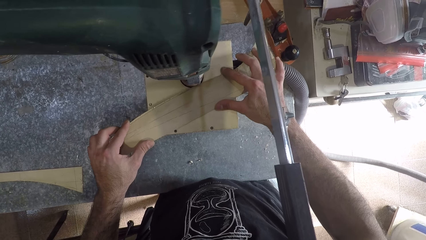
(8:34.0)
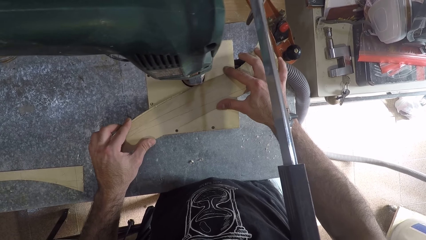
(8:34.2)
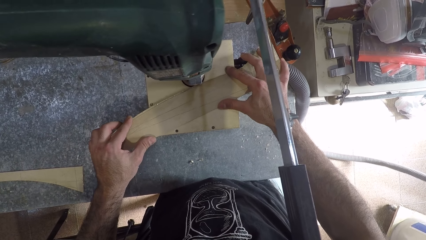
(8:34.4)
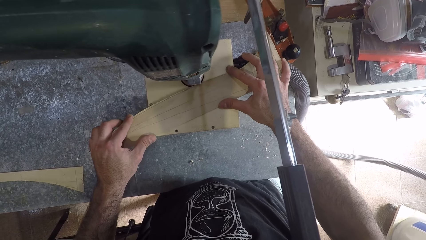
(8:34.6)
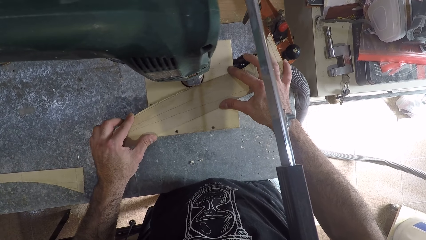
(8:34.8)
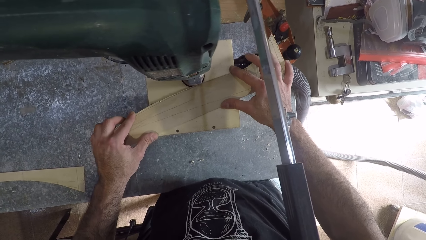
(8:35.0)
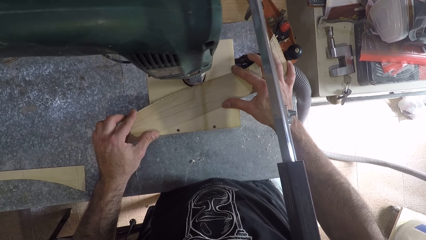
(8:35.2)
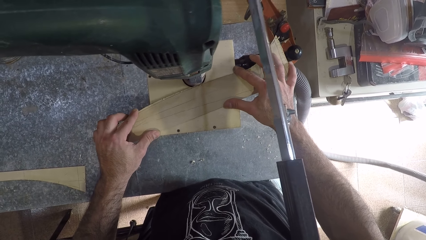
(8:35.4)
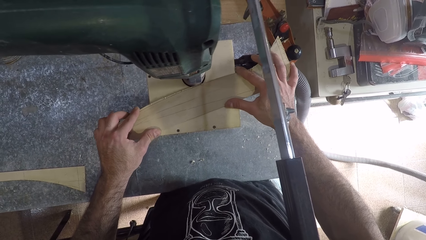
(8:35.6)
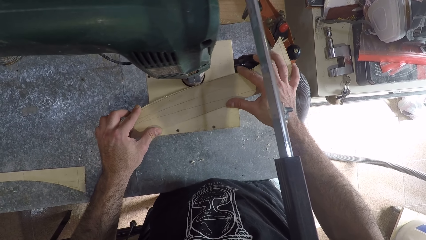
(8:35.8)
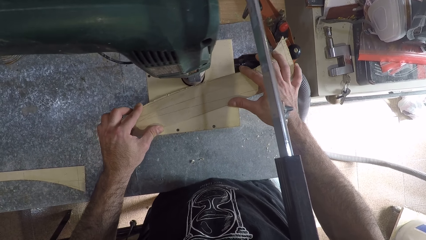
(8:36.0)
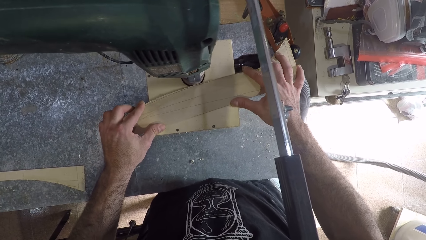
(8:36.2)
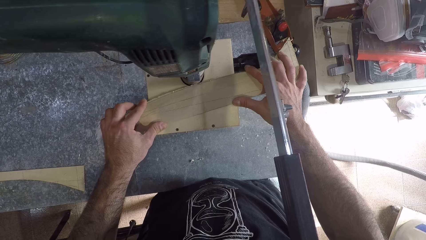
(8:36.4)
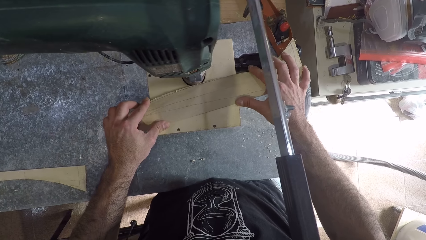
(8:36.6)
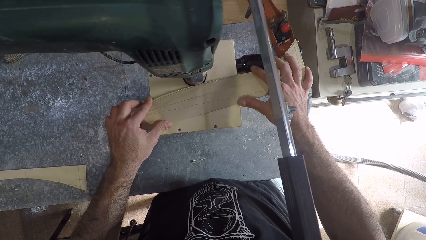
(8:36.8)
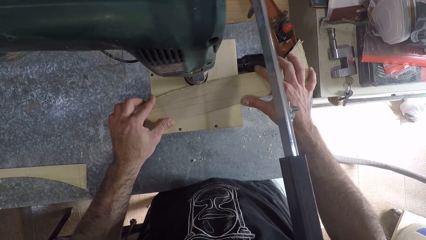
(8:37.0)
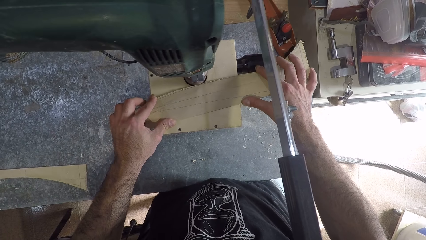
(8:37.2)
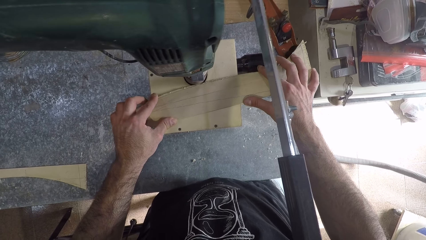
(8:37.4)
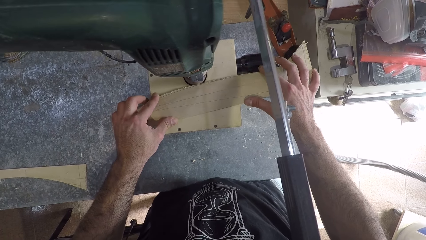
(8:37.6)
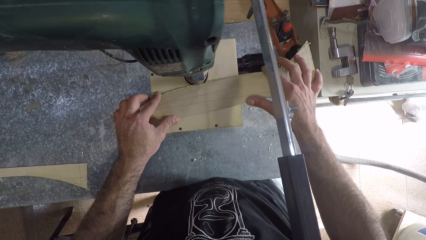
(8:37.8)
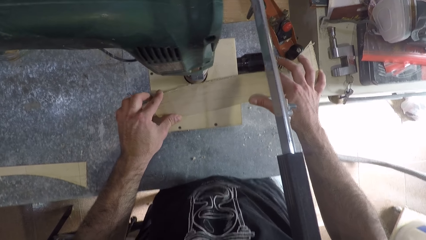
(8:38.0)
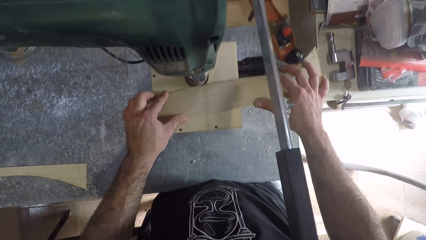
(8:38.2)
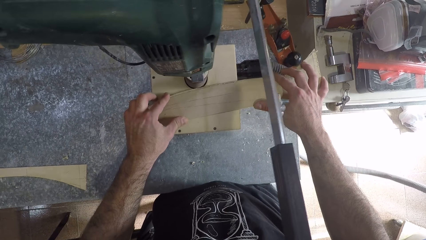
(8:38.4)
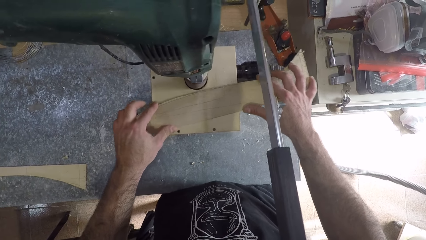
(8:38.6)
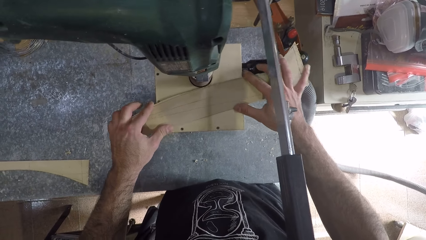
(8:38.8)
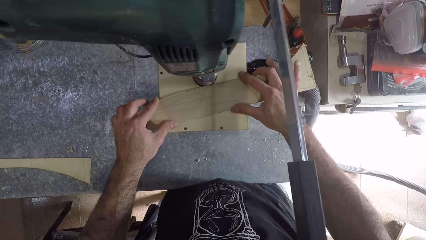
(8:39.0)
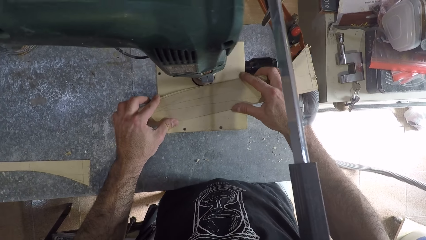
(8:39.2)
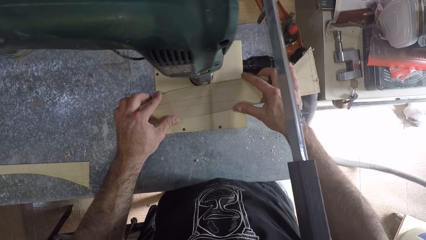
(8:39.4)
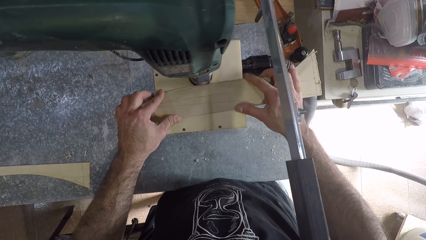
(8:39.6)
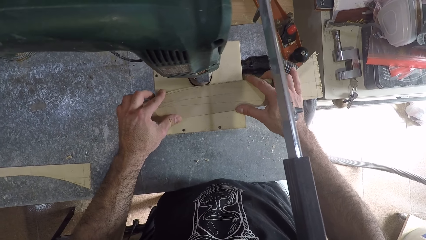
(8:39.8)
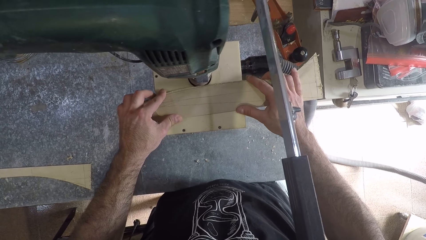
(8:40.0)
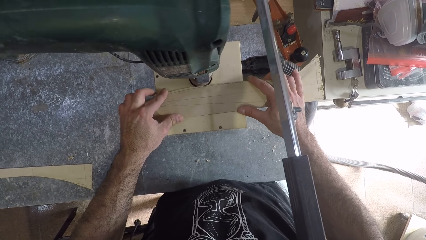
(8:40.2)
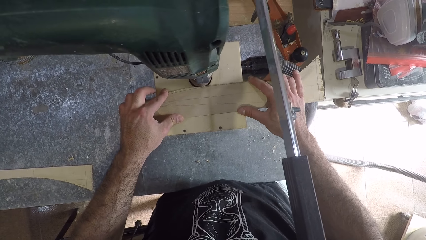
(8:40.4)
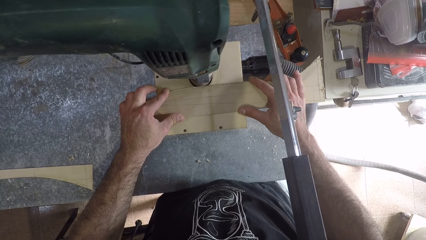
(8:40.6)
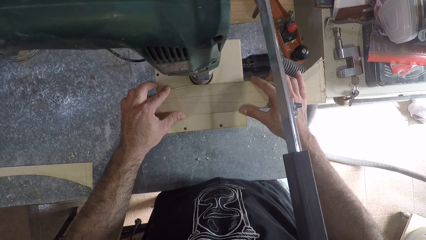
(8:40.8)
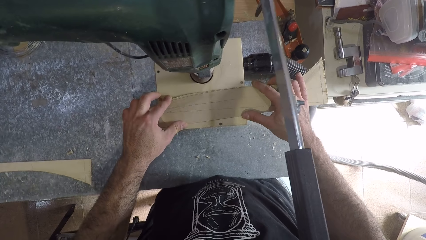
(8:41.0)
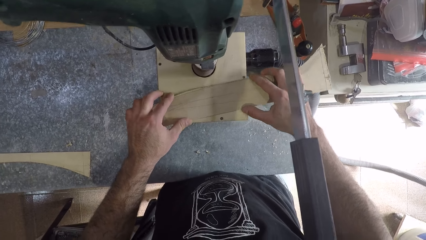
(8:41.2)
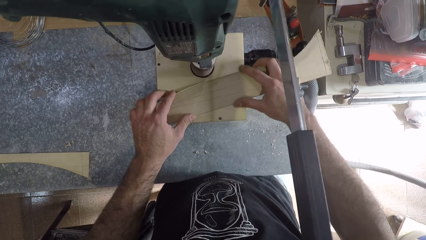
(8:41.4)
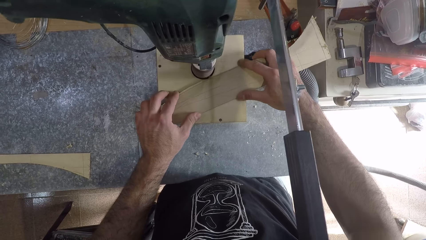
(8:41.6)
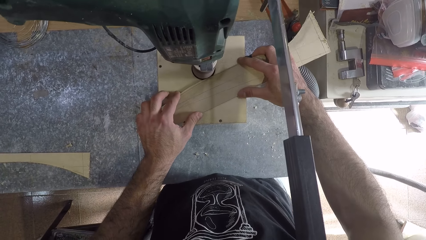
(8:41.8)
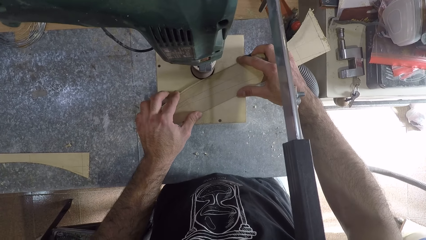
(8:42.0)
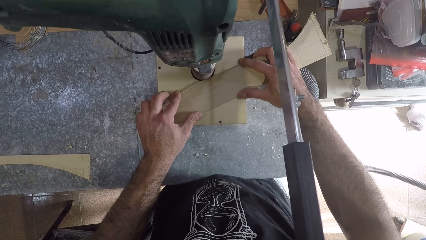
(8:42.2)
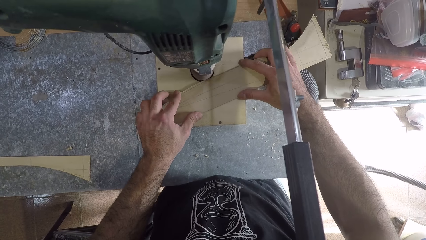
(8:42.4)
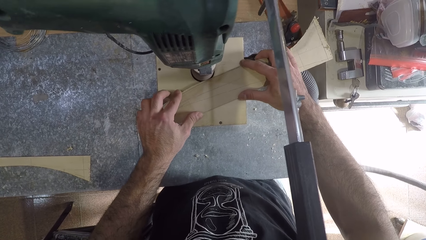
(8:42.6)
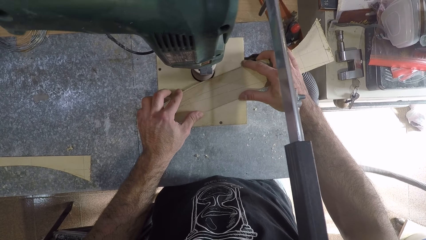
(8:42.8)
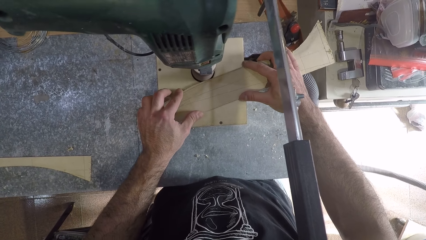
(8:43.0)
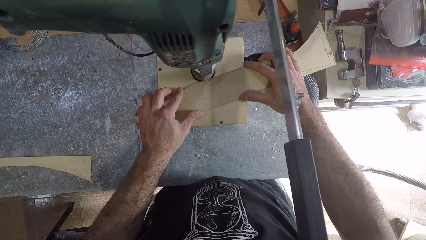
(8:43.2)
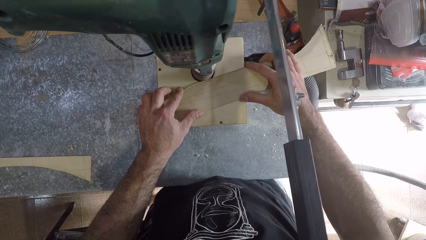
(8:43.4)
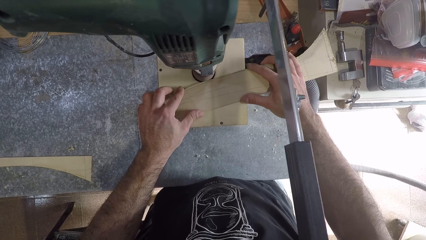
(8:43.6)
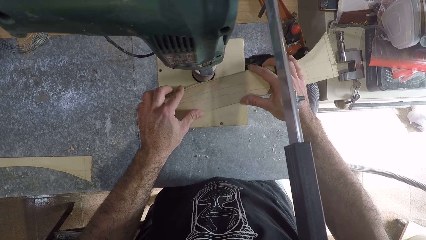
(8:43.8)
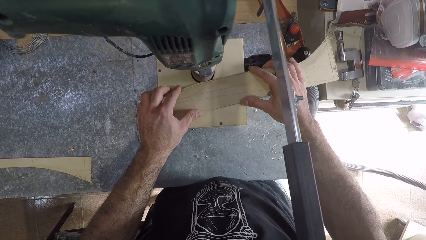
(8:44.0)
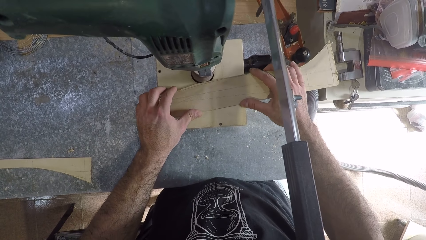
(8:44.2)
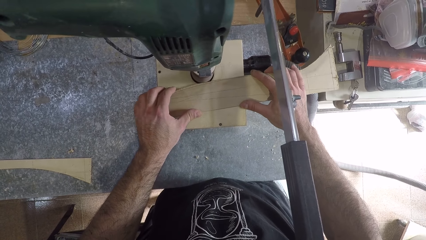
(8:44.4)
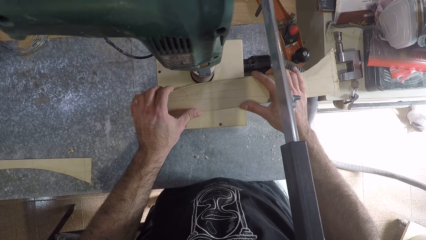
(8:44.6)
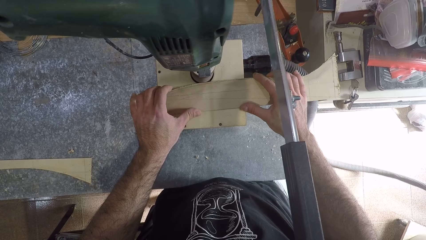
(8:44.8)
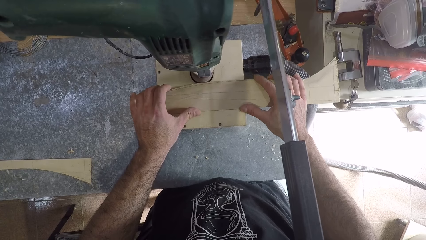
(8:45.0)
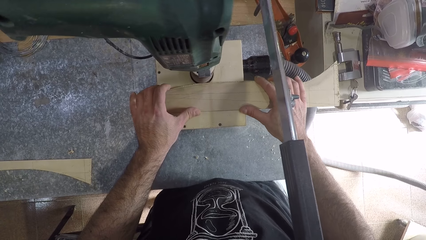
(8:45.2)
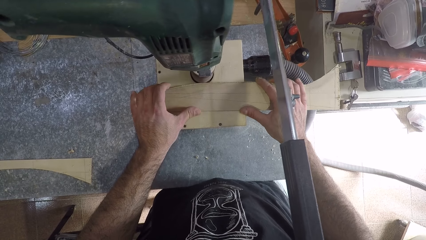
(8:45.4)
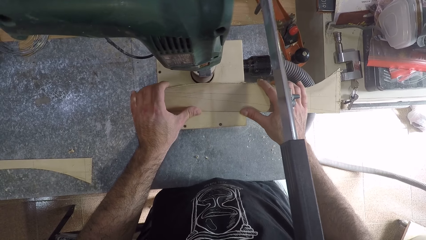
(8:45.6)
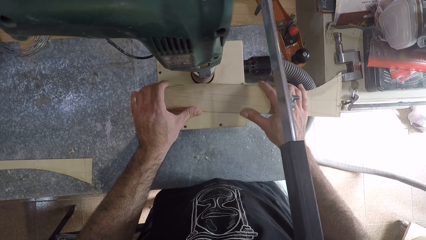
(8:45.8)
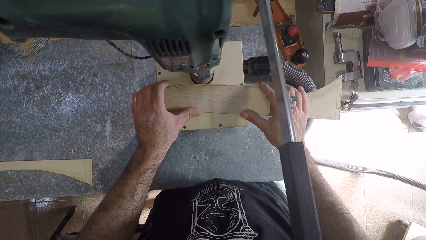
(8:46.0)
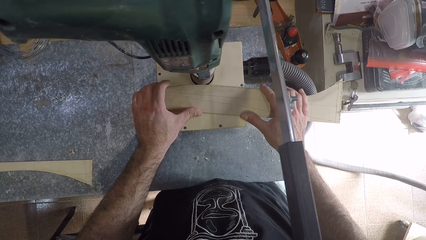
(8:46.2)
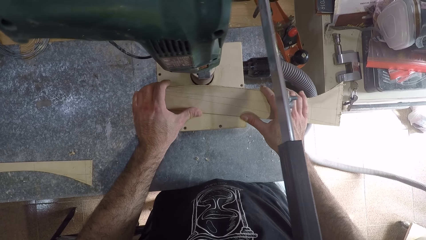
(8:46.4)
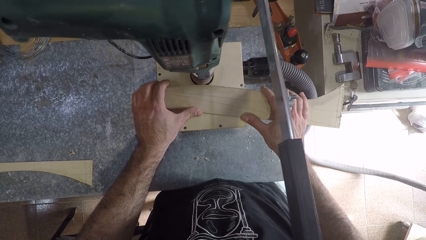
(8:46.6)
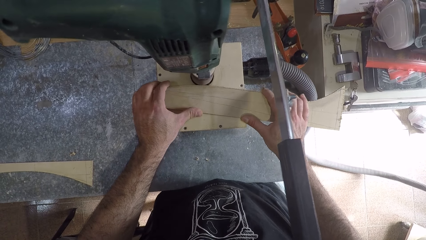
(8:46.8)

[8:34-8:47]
The camera wearer removes the wood from the filing machine and files the wood.

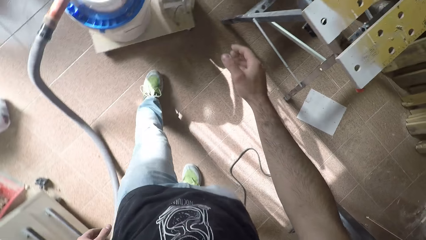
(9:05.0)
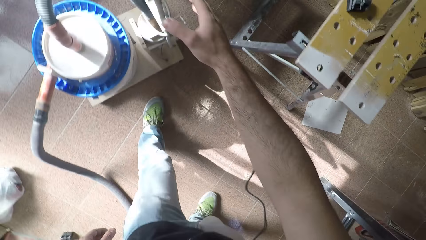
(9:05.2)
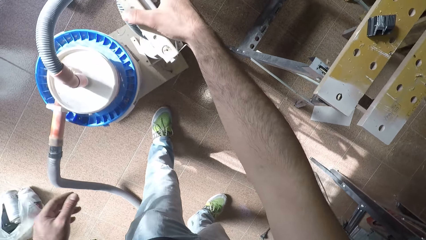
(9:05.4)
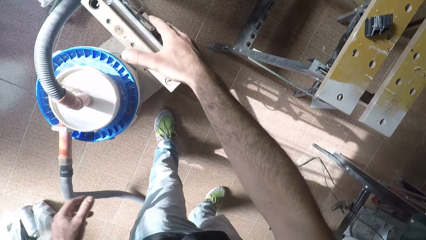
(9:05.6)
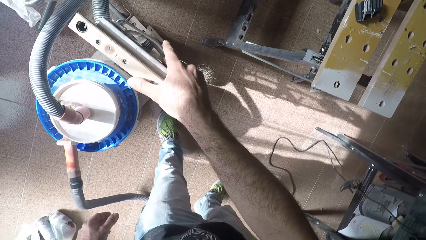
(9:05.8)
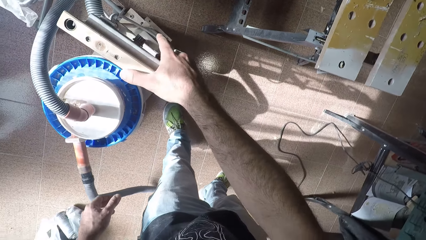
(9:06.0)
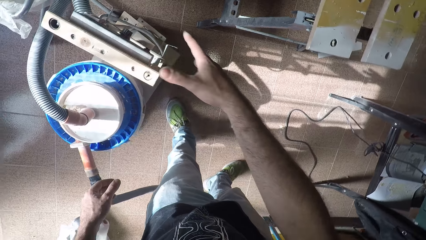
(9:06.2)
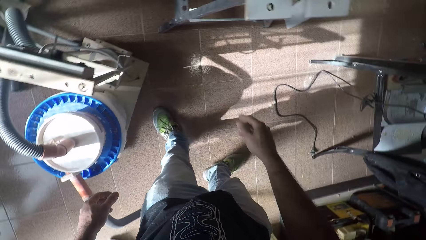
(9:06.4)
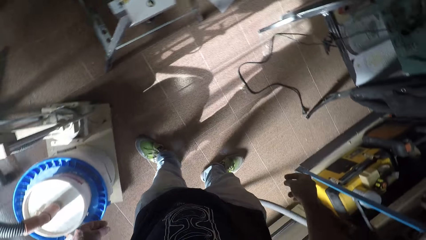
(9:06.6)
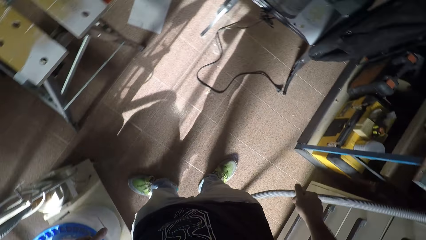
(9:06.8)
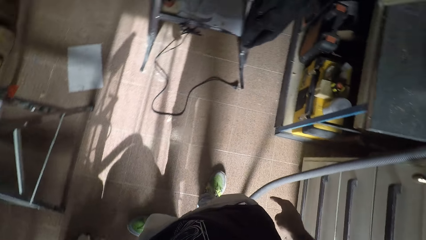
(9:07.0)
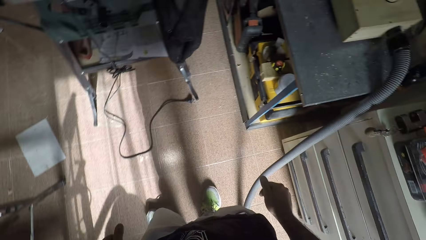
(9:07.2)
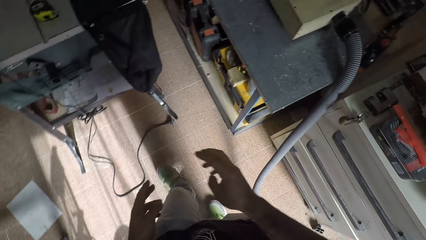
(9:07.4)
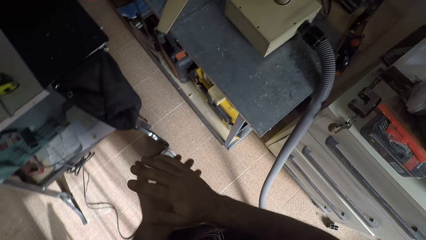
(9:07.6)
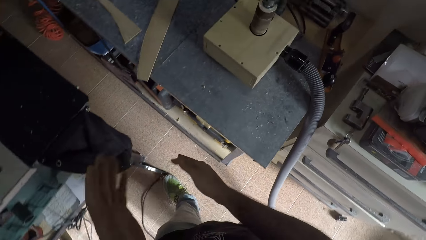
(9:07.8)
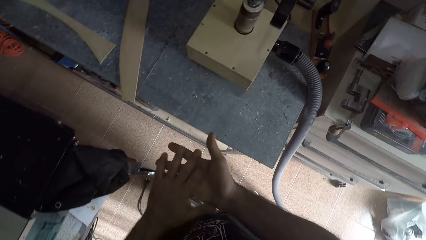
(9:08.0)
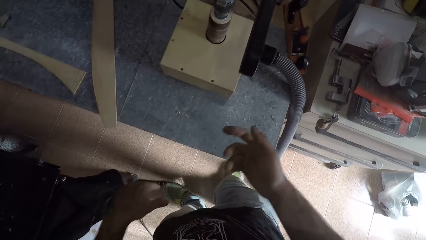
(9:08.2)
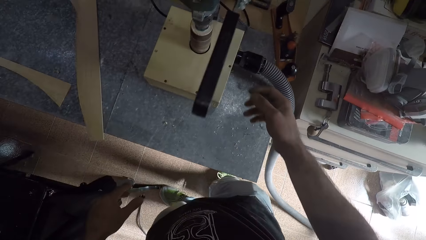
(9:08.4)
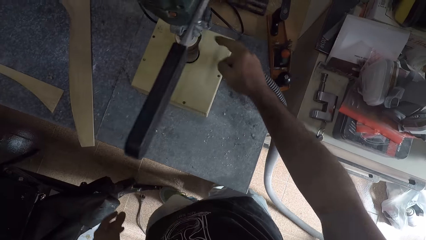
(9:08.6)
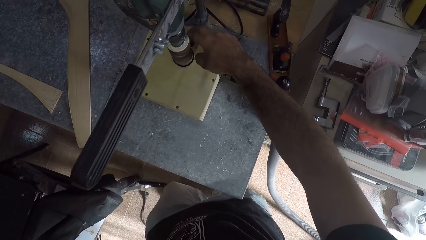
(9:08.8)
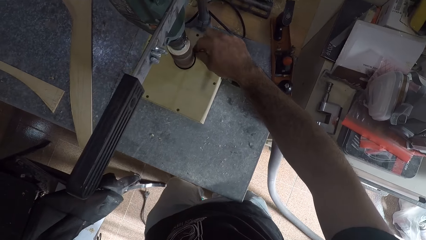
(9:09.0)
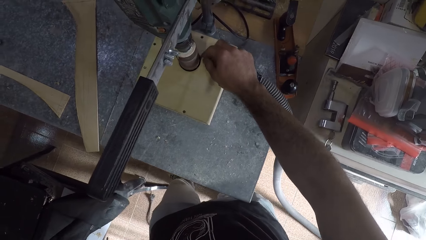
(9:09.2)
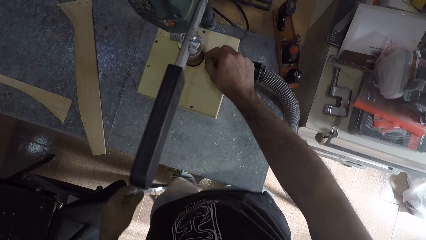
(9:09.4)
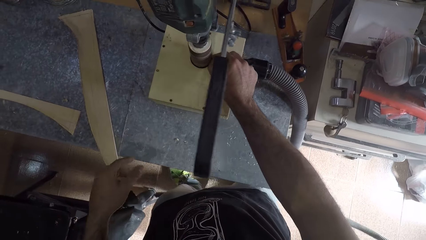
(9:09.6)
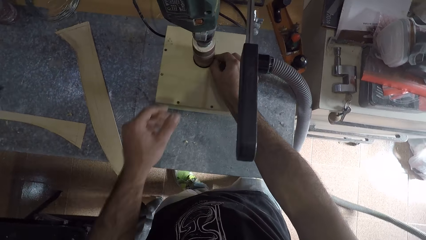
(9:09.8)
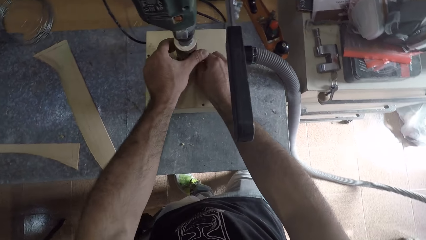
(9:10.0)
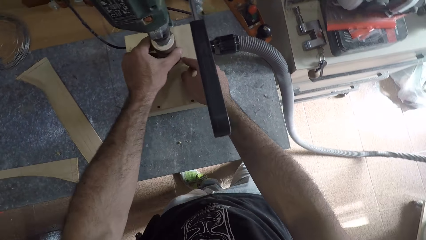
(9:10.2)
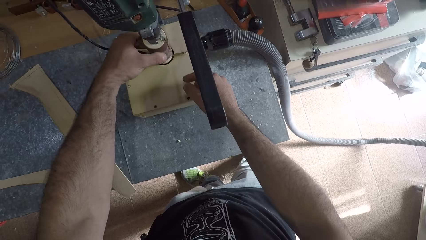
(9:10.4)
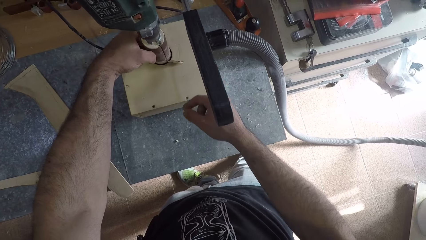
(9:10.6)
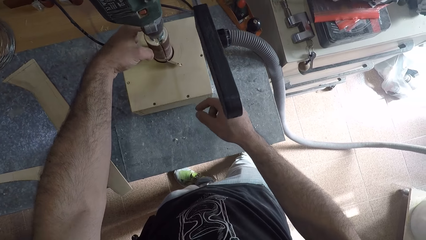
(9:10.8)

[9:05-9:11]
The camera wearer switches off the dust collector machine. They walk around the floor. They remove a paper on the table router machine.
